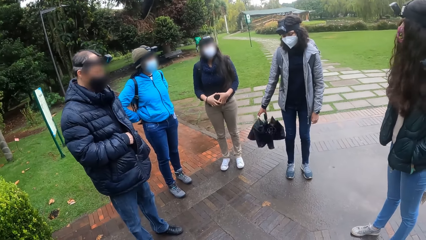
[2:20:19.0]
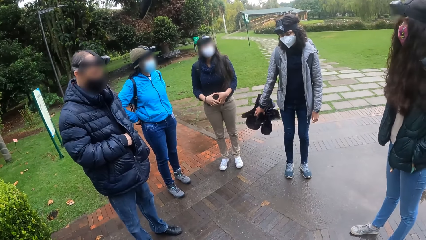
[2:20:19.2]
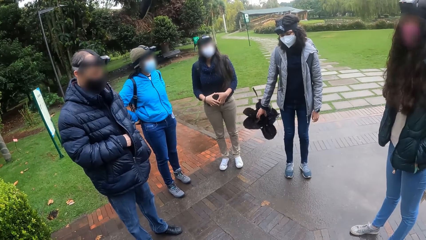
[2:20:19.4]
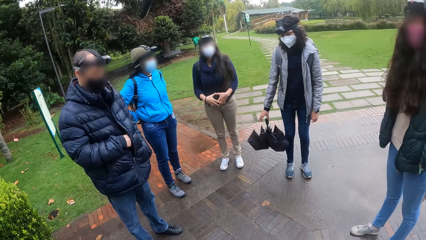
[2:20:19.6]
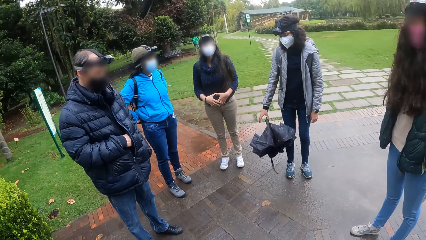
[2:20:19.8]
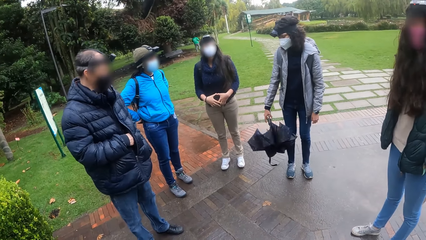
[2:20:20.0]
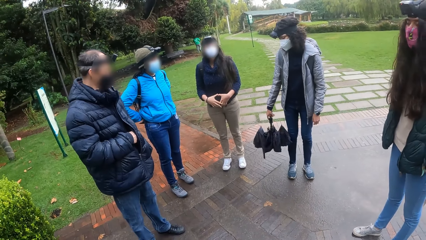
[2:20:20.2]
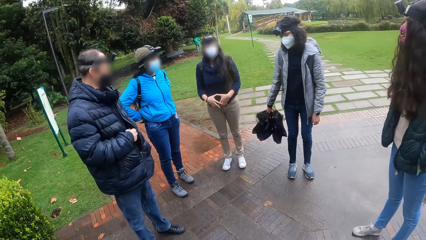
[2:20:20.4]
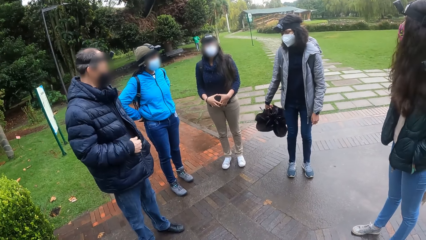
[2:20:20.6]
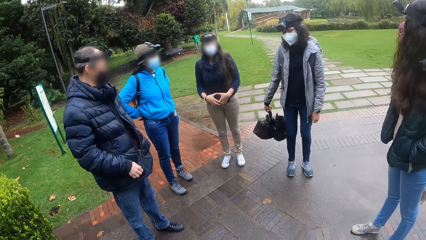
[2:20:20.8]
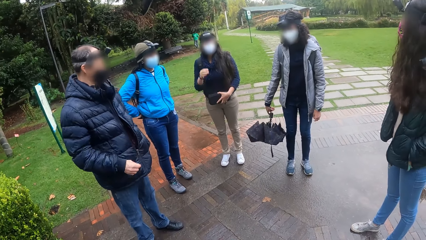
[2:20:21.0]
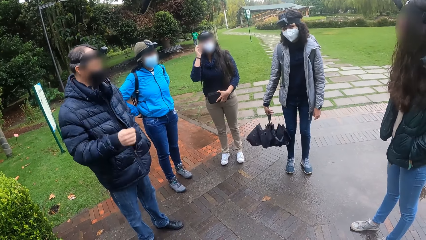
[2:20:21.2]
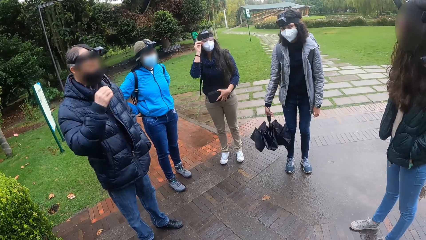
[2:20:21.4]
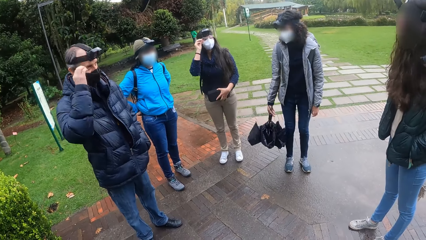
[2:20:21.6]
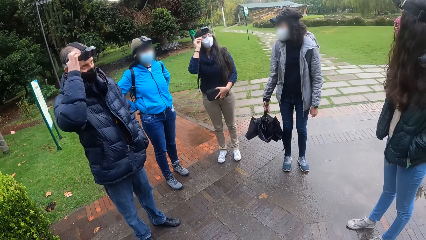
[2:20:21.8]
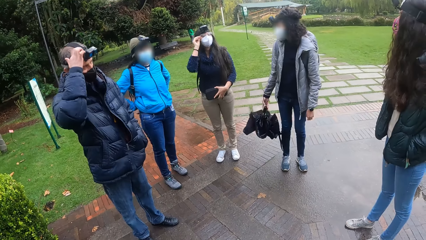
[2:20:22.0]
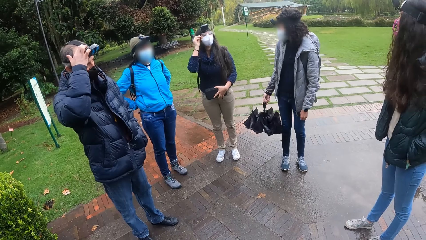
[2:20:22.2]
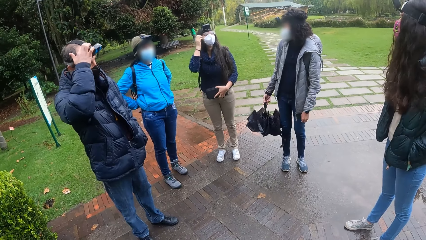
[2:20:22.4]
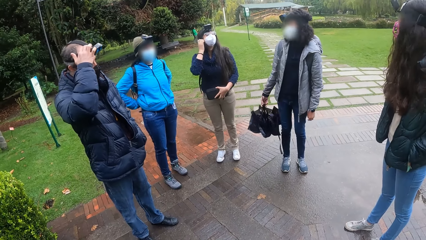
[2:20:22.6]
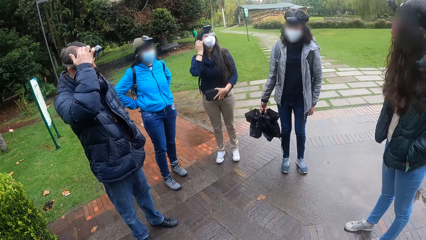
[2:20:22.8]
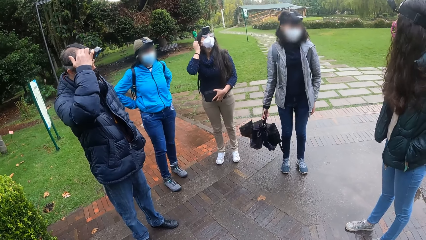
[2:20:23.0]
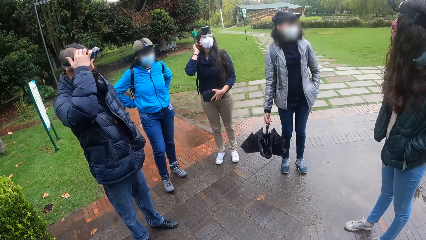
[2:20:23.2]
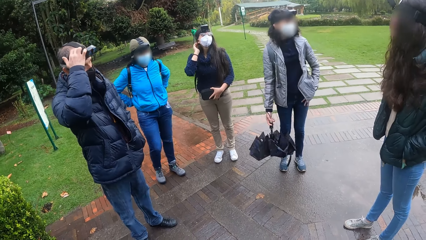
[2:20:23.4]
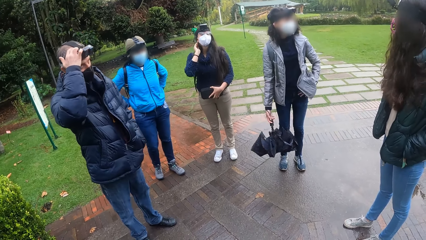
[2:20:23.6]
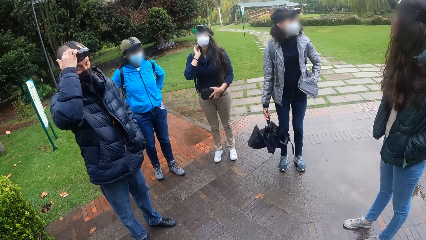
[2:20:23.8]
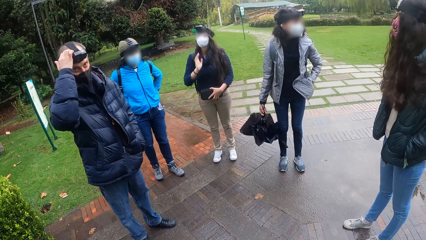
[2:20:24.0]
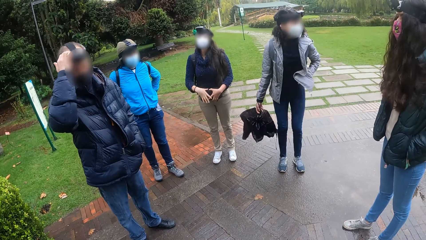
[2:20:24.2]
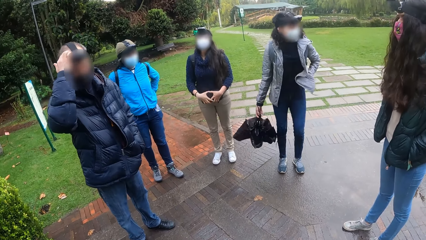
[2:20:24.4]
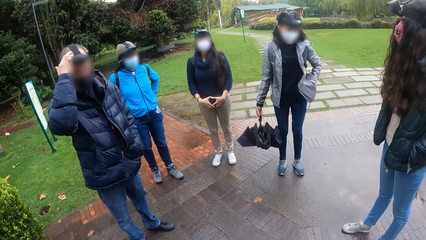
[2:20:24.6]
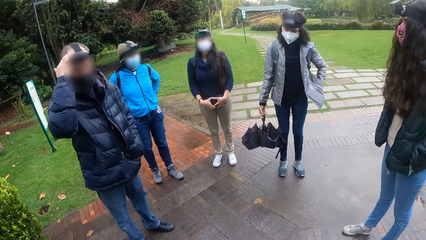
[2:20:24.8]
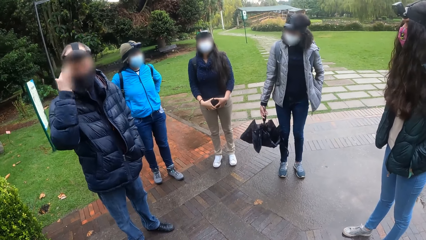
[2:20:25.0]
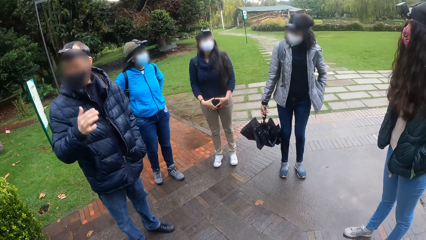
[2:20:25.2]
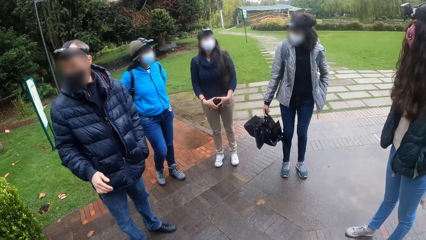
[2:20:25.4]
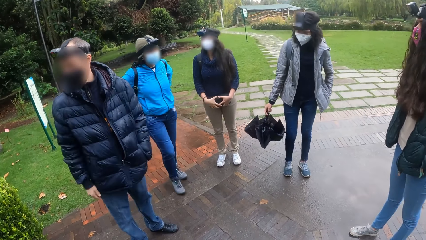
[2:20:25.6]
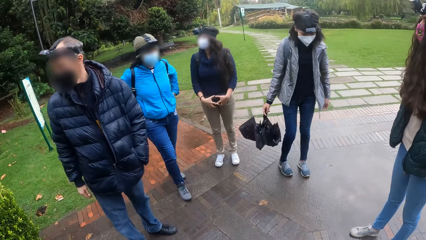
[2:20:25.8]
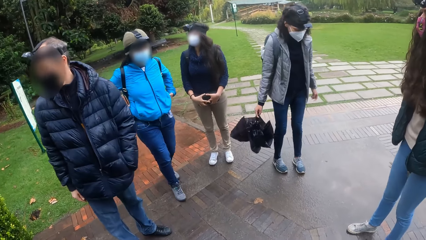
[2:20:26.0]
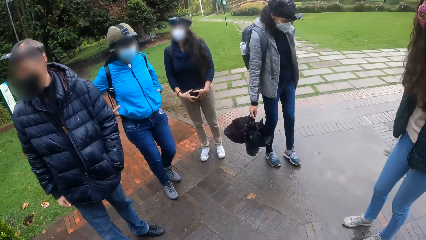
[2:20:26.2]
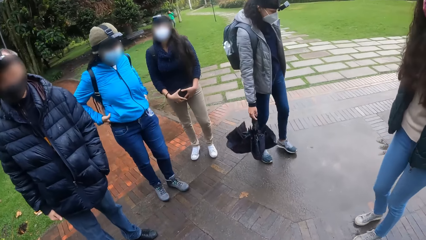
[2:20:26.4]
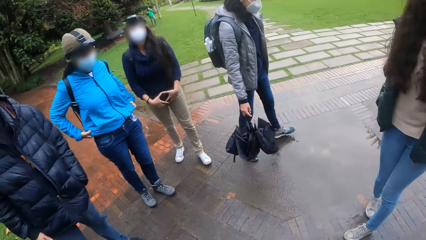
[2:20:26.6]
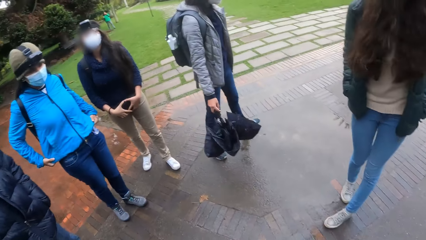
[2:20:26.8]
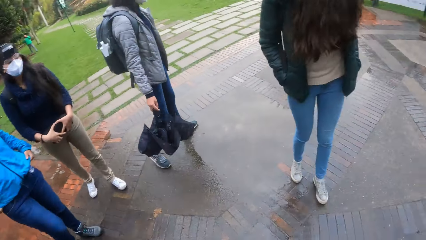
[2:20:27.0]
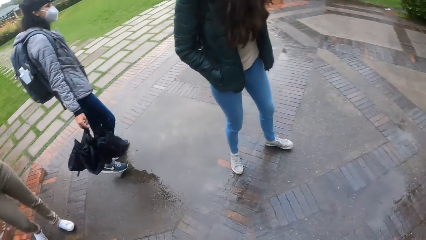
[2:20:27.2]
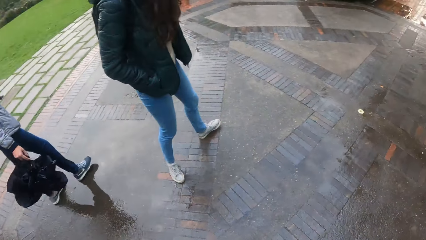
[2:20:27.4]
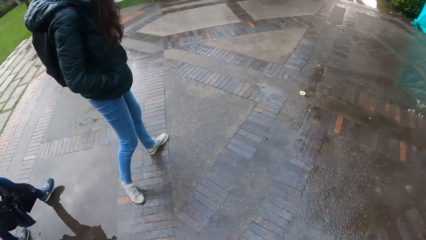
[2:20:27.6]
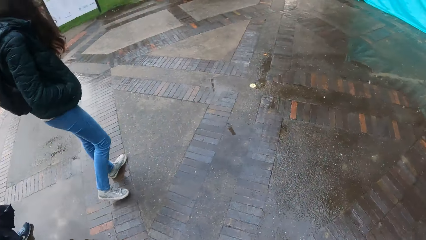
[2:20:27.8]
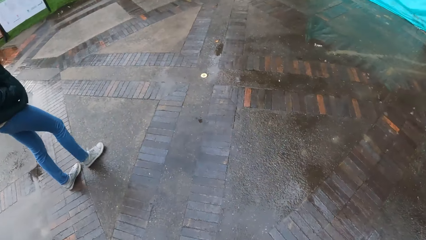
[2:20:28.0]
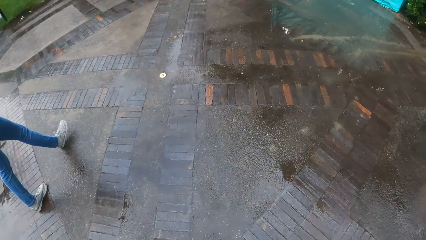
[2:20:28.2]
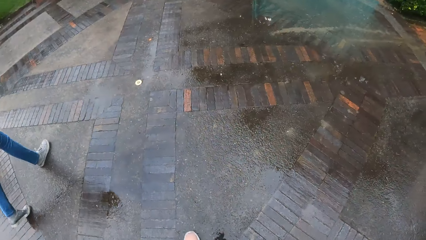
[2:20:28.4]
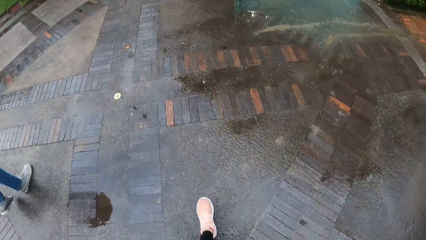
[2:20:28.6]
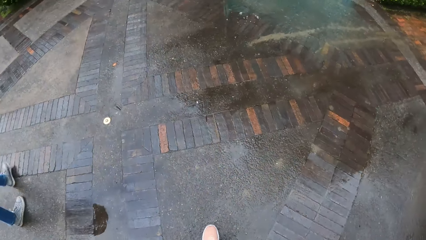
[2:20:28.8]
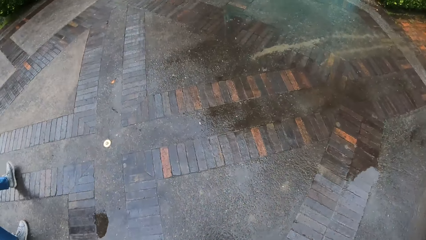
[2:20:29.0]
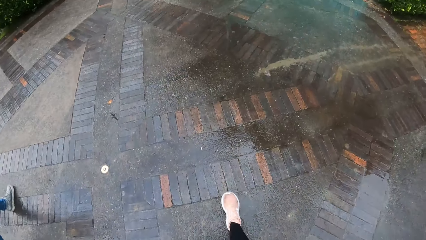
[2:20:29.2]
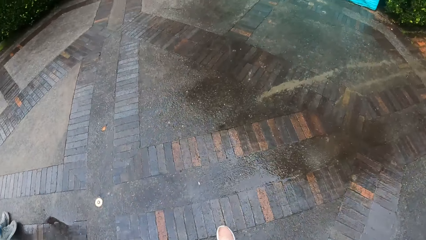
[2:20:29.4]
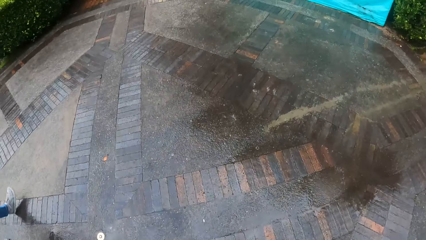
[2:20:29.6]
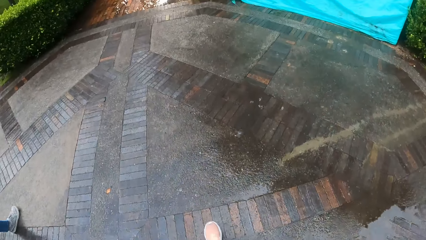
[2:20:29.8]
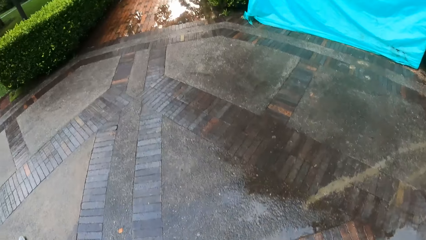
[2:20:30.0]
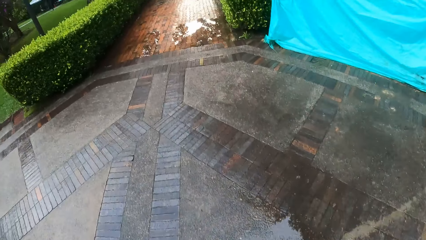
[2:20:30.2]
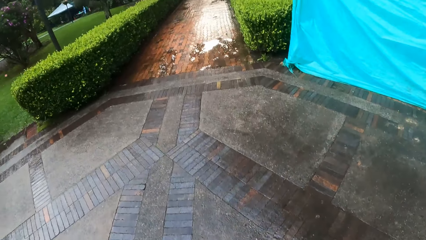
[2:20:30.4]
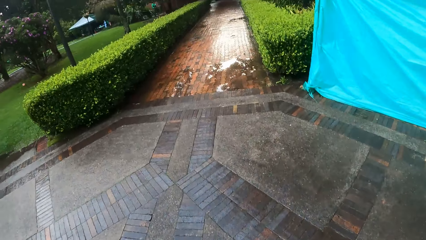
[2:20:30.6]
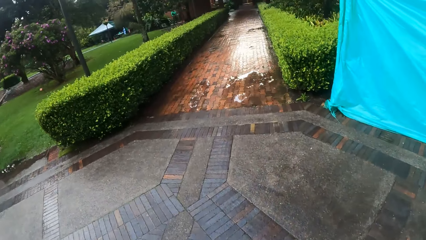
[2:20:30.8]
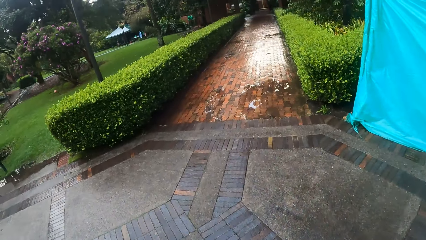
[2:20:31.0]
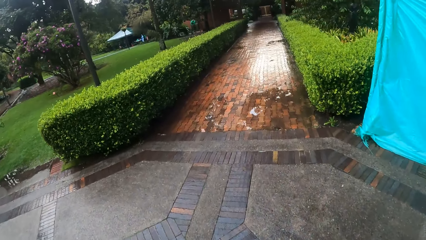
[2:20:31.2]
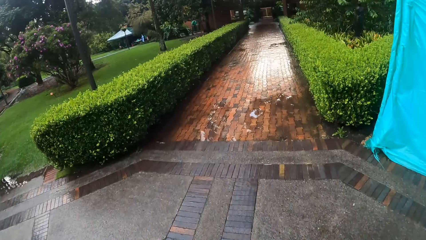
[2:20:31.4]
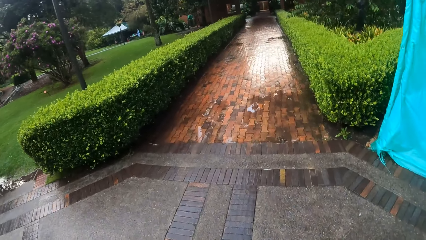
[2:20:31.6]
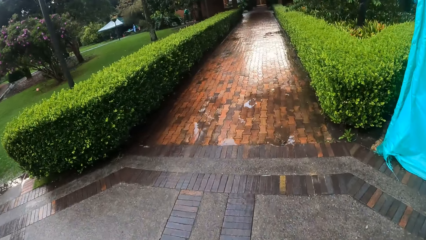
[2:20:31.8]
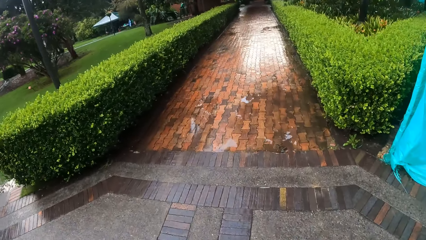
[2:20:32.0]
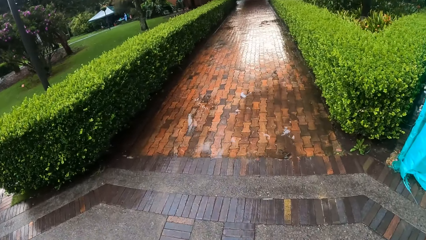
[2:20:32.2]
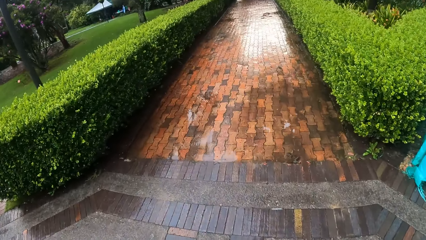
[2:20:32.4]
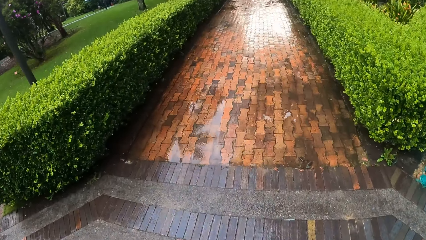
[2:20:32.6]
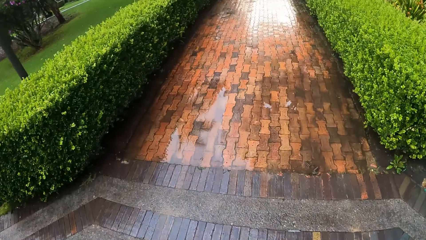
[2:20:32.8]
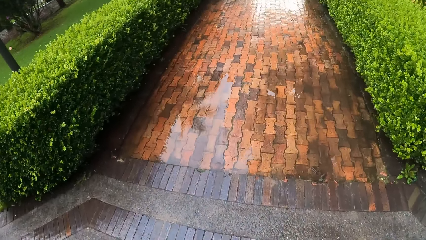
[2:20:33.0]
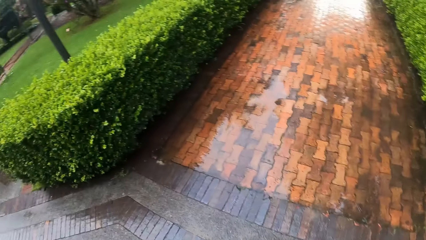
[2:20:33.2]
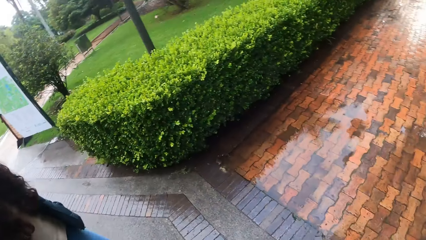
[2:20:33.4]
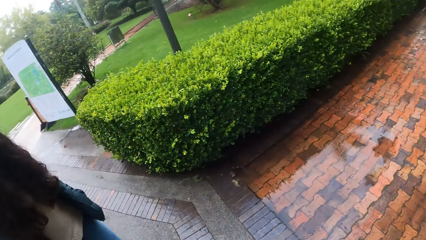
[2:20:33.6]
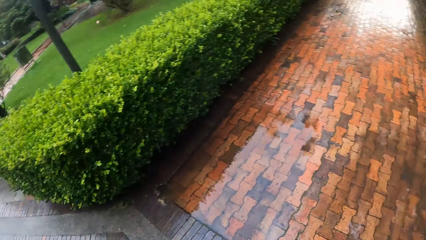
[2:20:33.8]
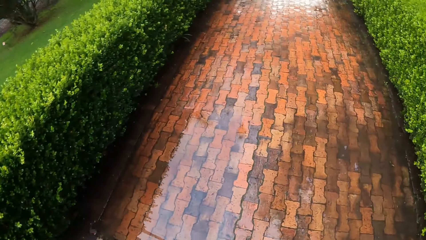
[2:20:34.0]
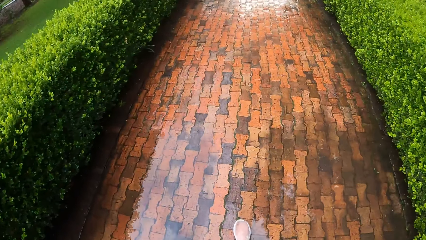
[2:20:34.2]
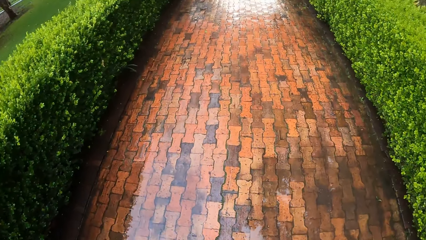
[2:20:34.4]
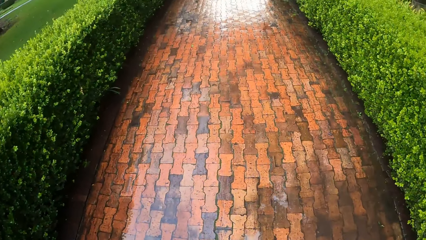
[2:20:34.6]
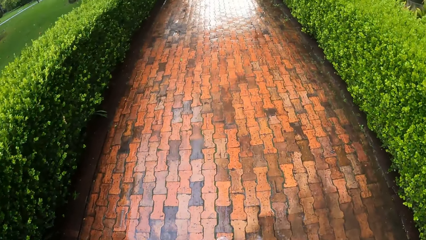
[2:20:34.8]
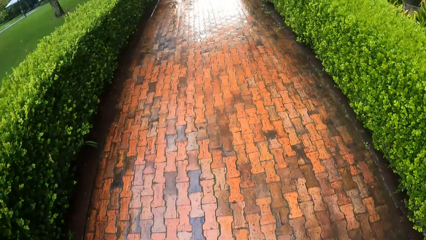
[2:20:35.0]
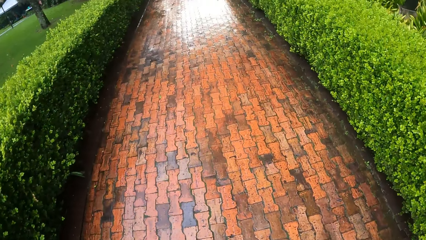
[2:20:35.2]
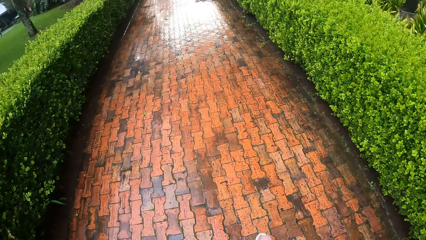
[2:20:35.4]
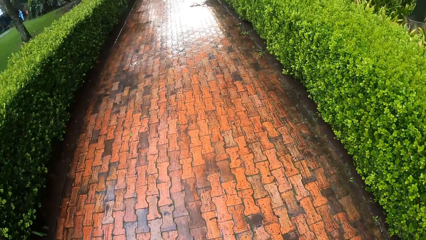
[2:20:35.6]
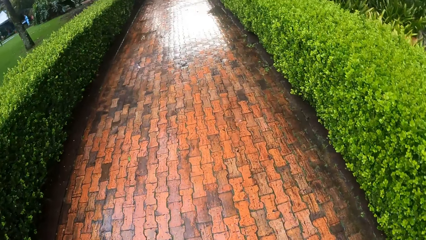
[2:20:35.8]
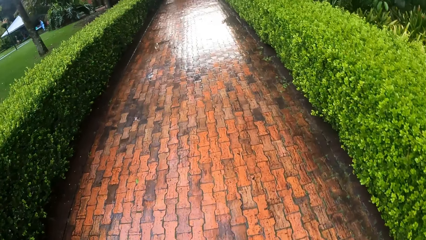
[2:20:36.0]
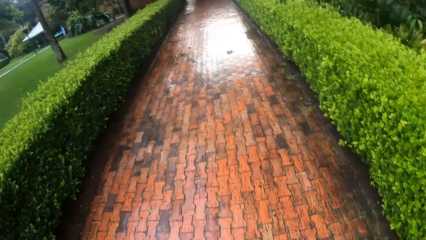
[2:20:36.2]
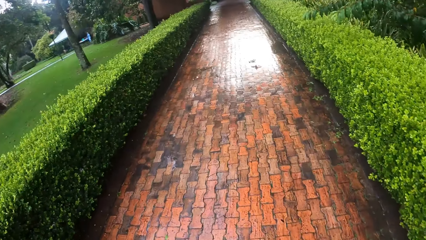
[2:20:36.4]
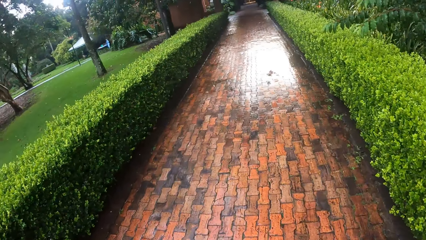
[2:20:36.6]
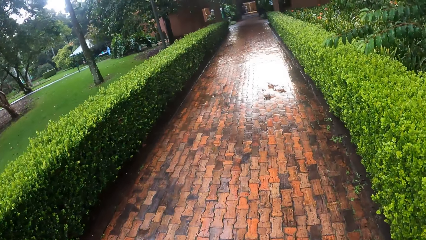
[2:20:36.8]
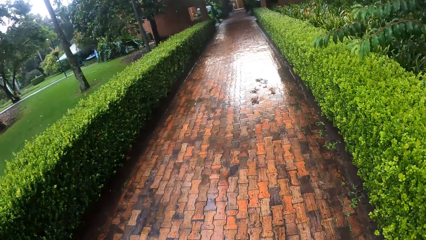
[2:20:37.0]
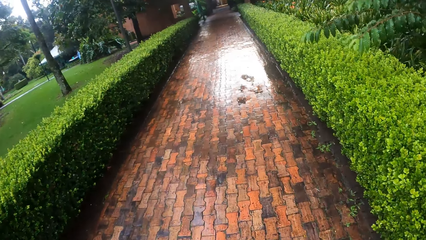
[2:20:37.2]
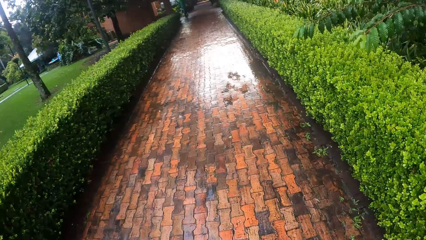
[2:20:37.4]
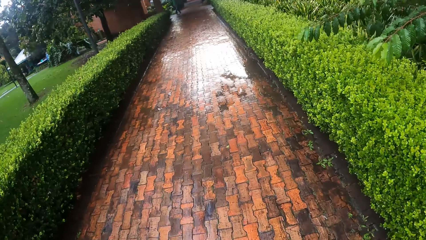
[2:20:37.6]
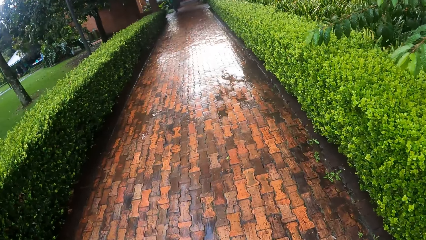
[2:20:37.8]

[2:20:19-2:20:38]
A man scratches his head with his right hand. A woman adjusts the eyeglasses on her face with her right hand. Another woman adjusts her cardigan with her left hand. The camera wearer walks with the group of people.
